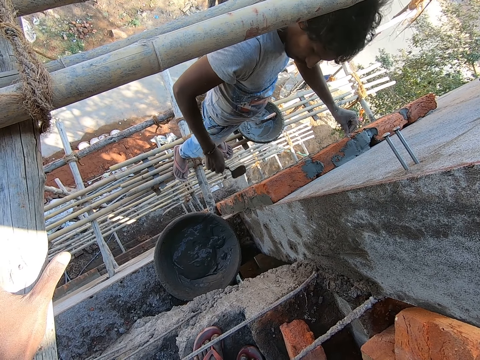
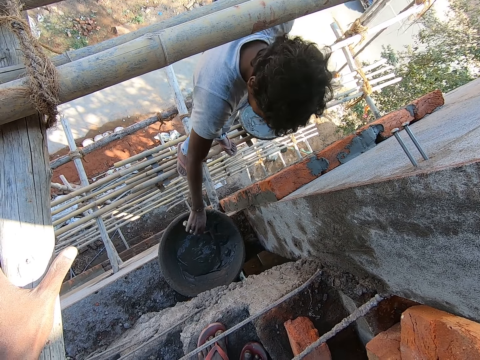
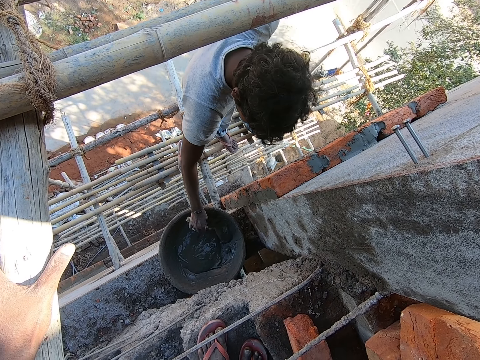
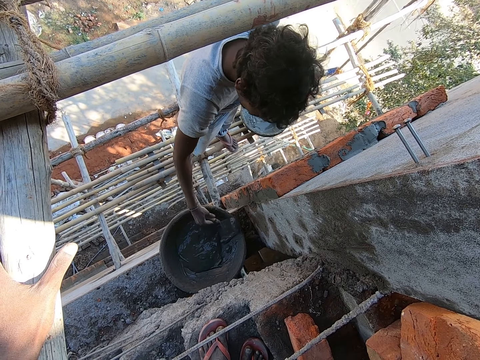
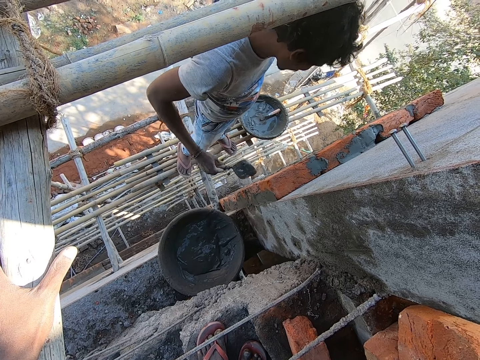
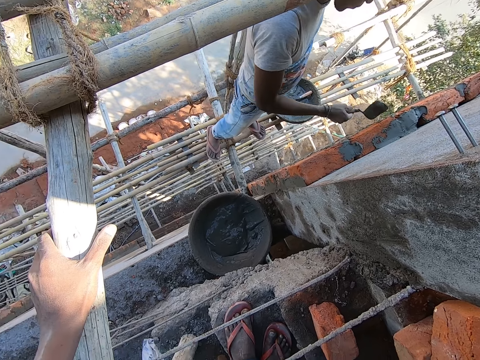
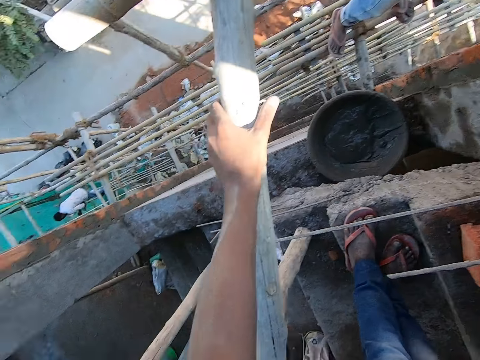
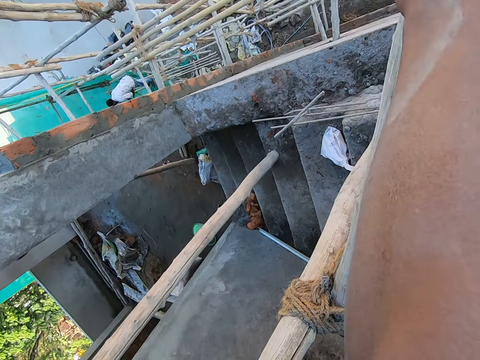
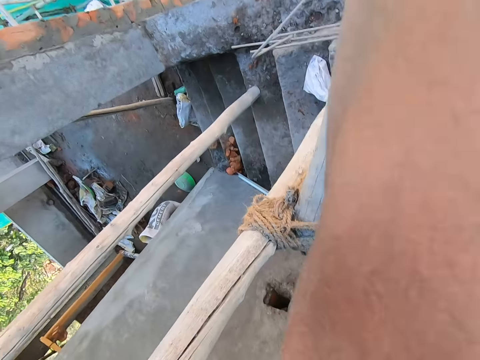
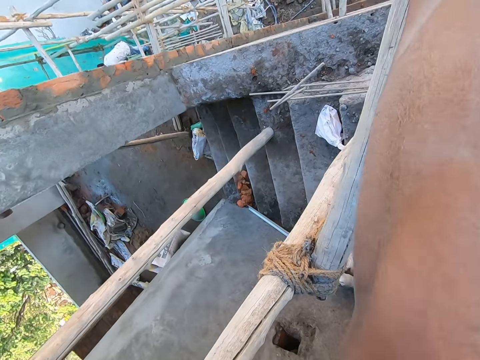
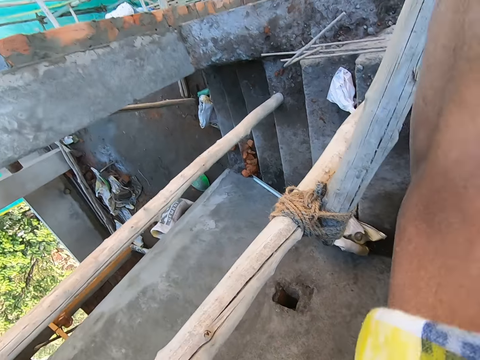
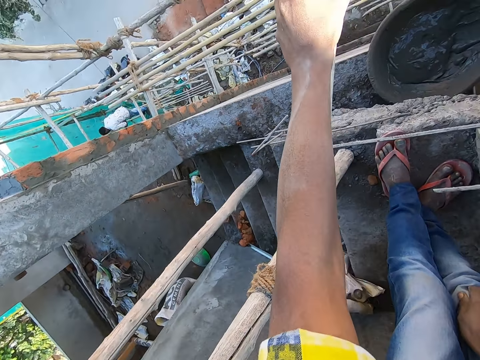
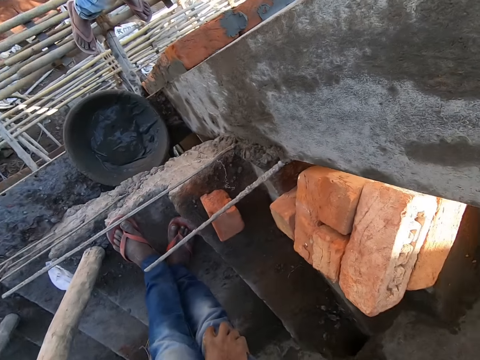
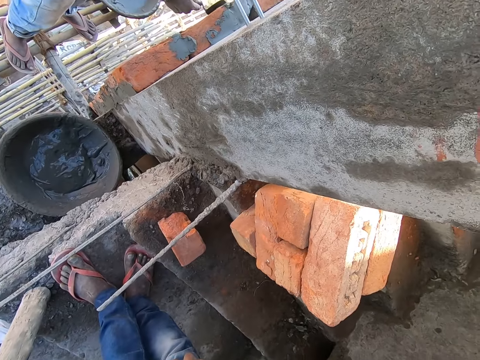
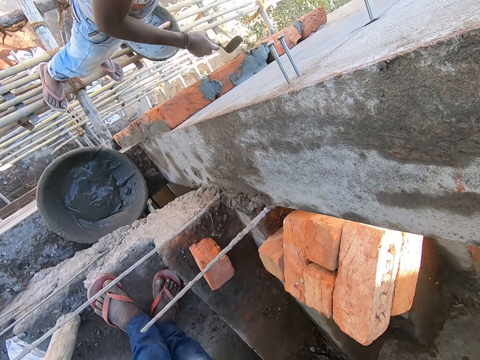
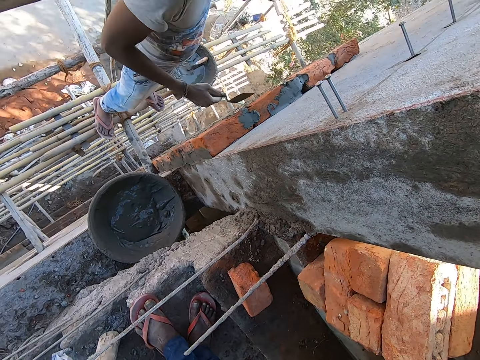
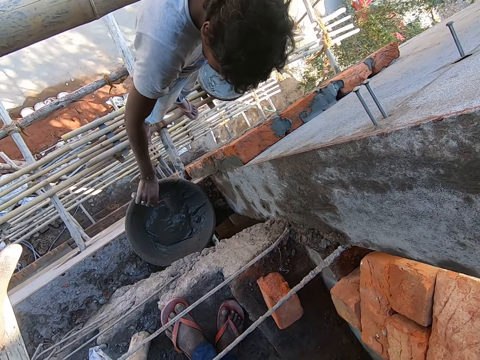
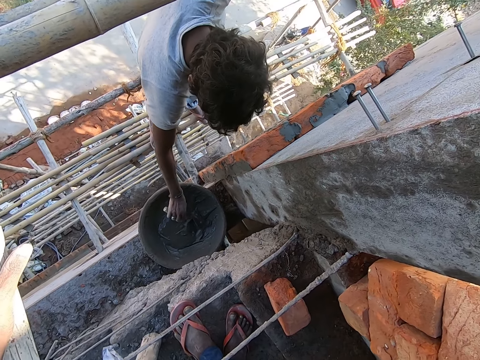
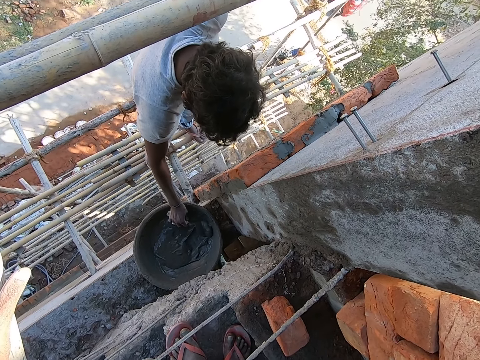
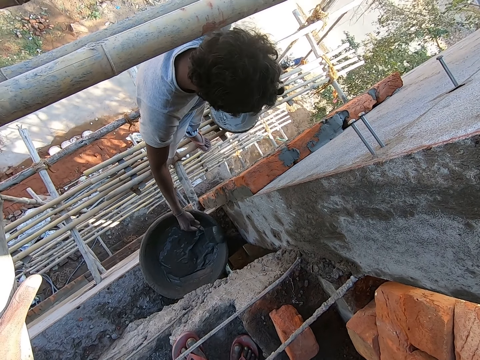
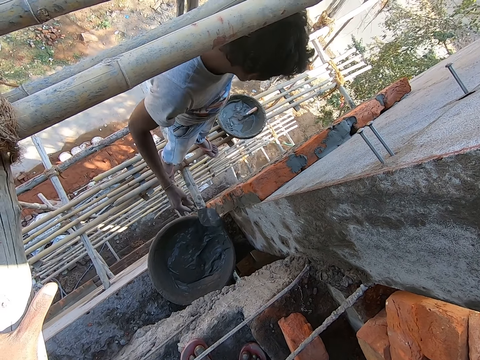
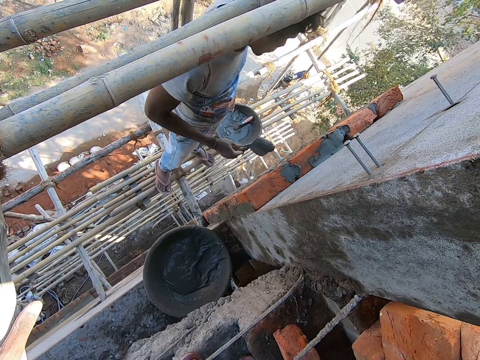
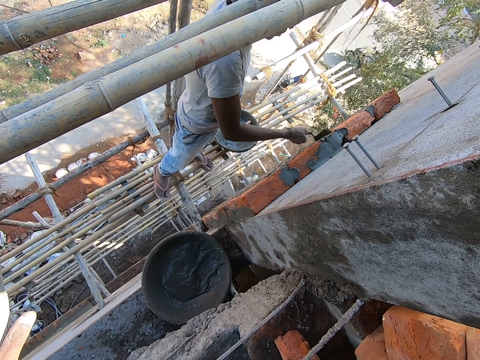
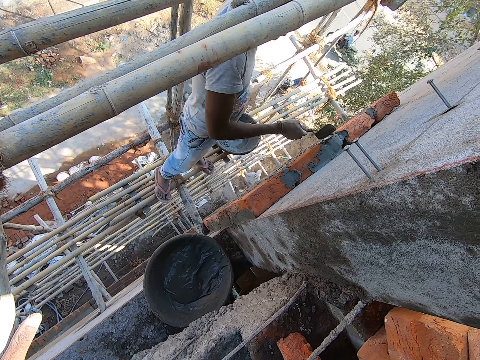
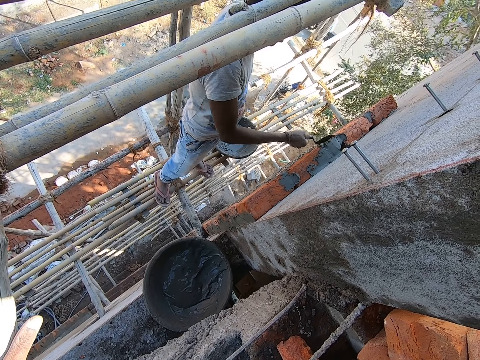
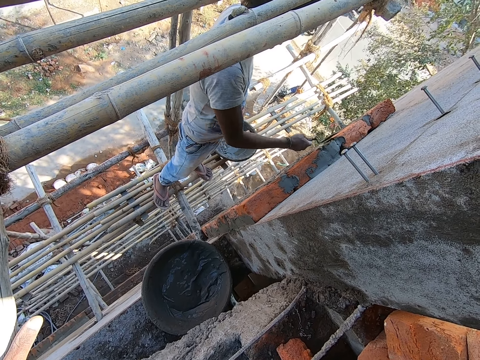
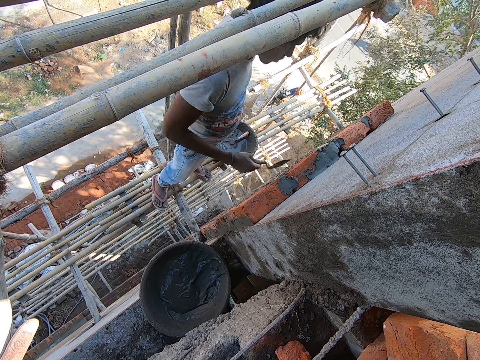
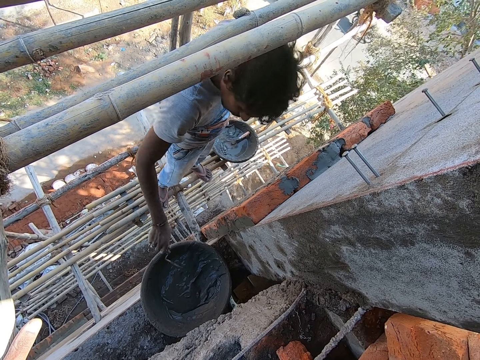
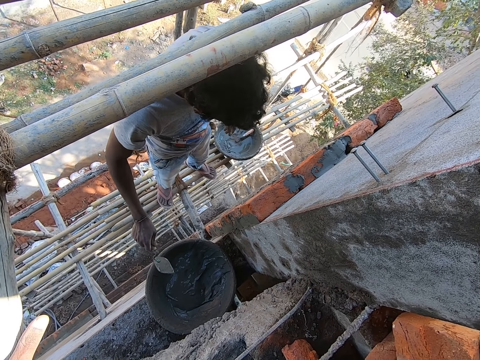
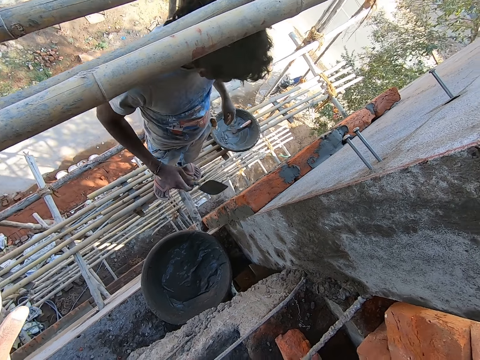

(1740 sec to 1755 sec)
The man takes mortar or concrete from the head pan with the hand trowel in his right hand. The man plasters the mortar on the brick with the hand trowel in his right hand. The camera wearer walks around the room. The man takes mortar from the head pan with the hand trowel in his right hand. The man plasters the mortar on the brick with the hand trowel in his right hand. The man scoops the concrete.

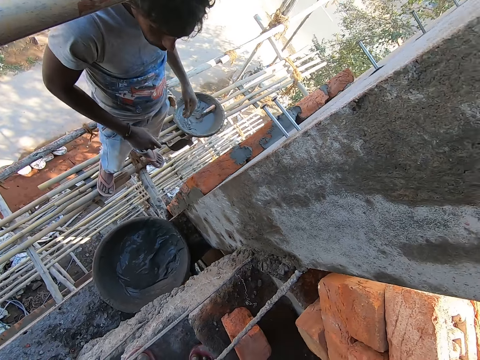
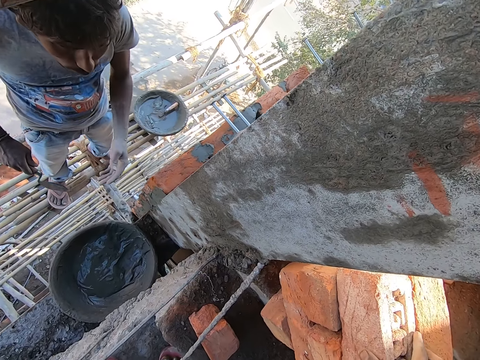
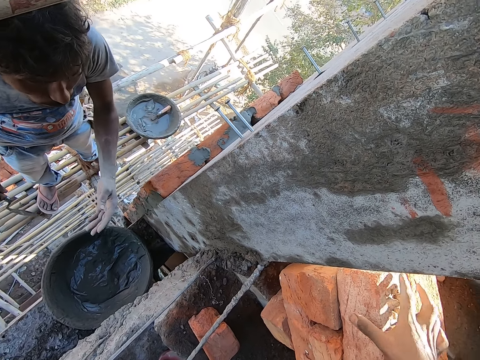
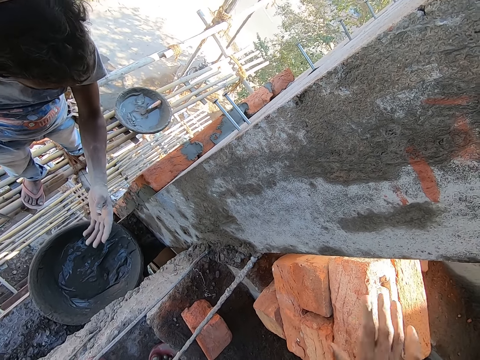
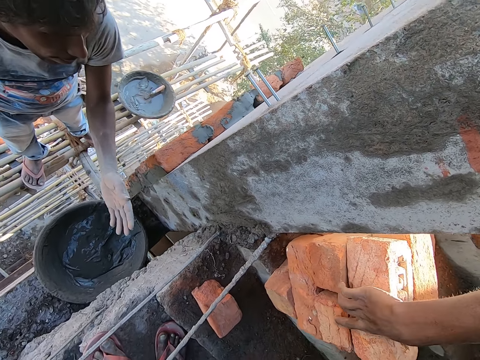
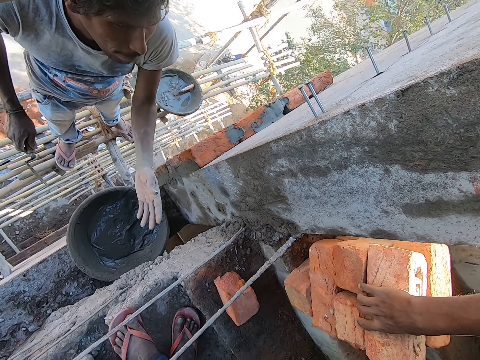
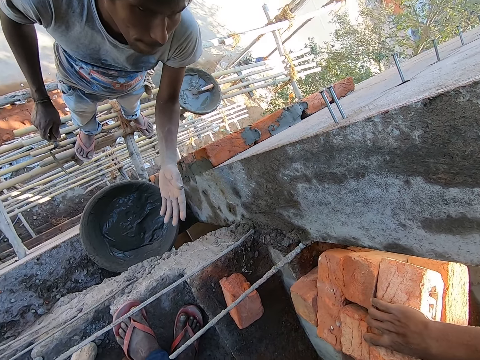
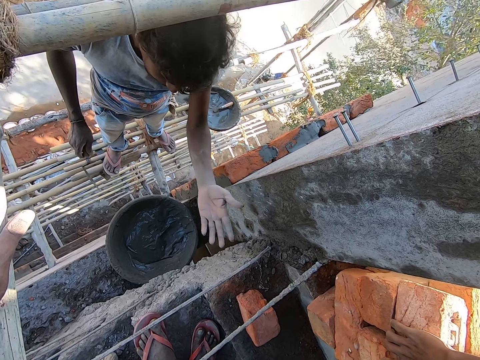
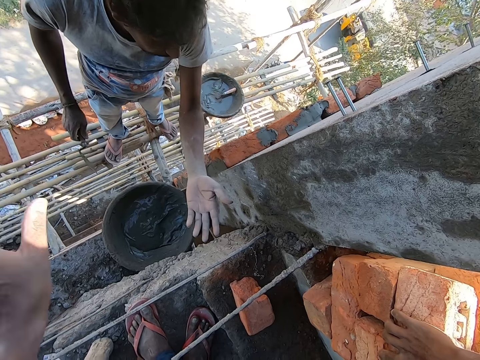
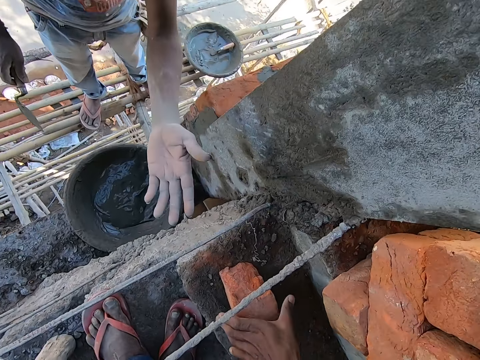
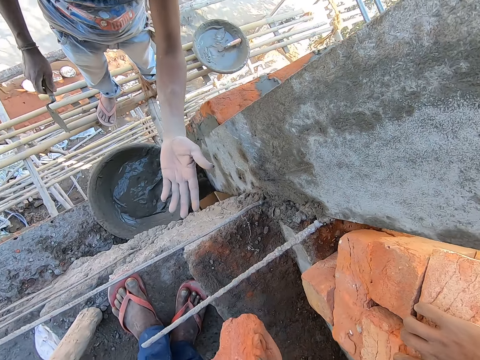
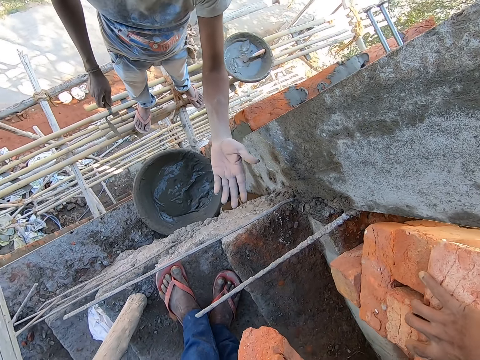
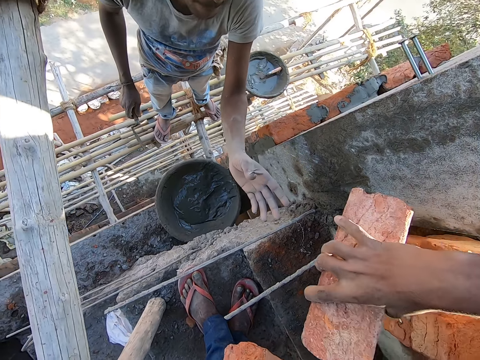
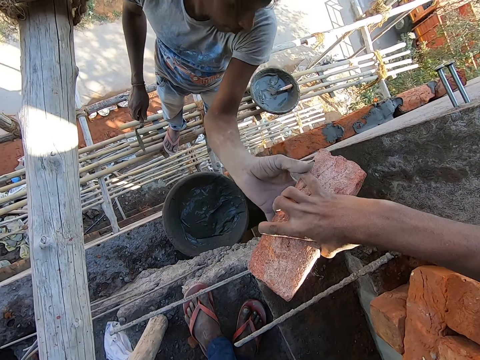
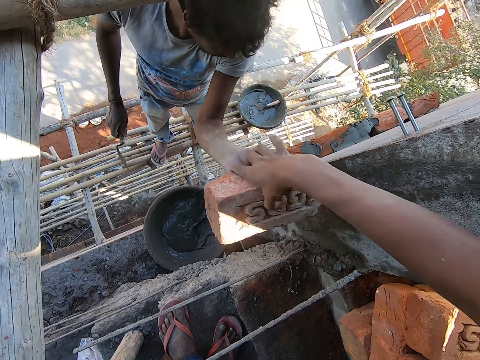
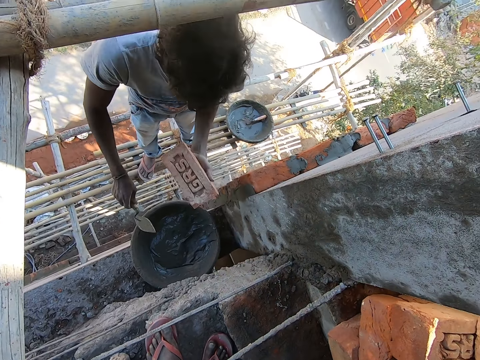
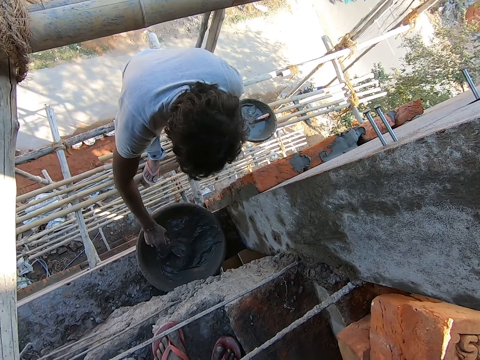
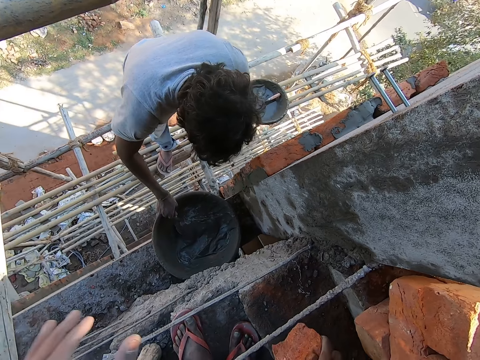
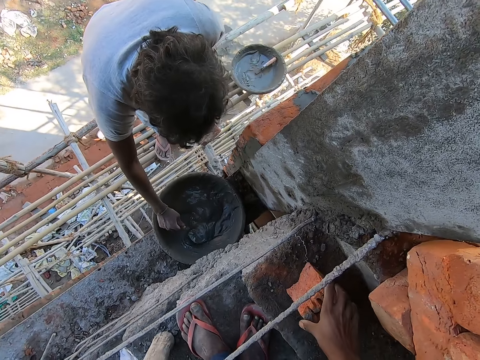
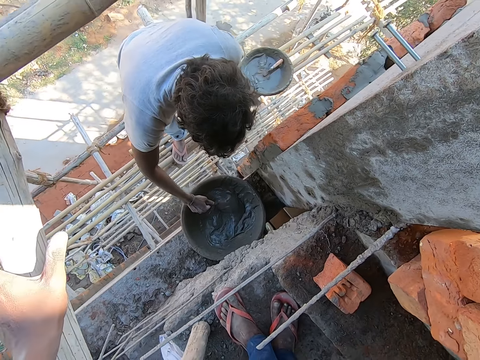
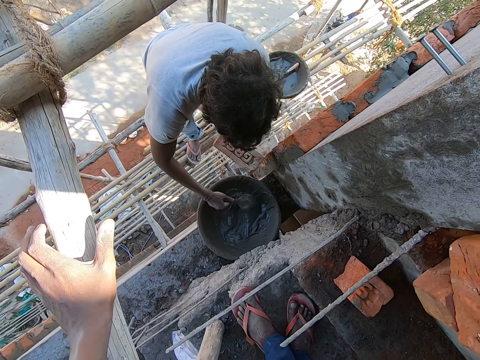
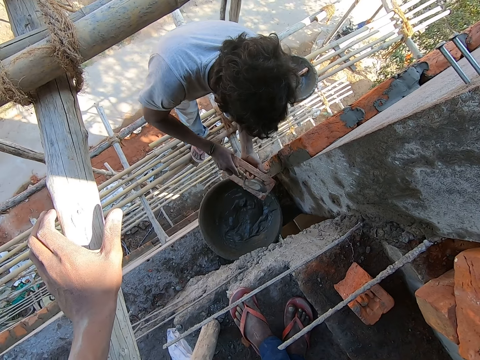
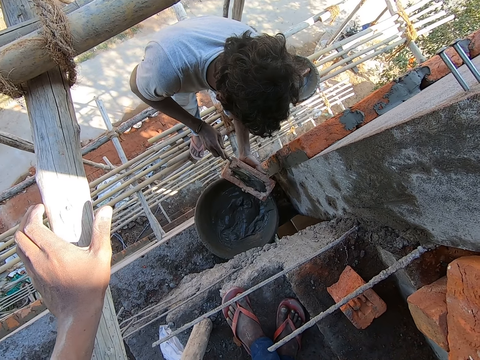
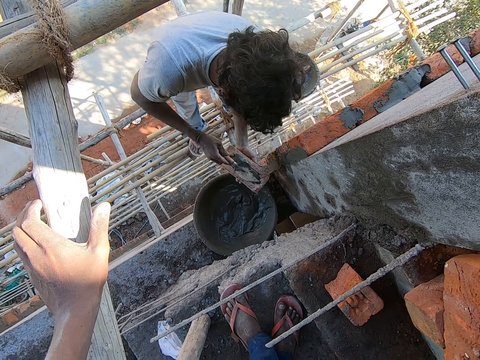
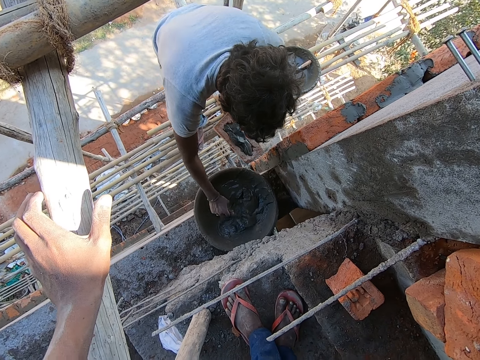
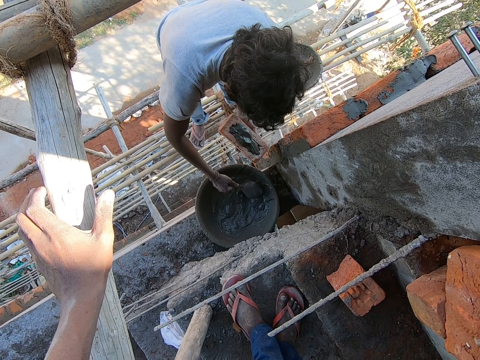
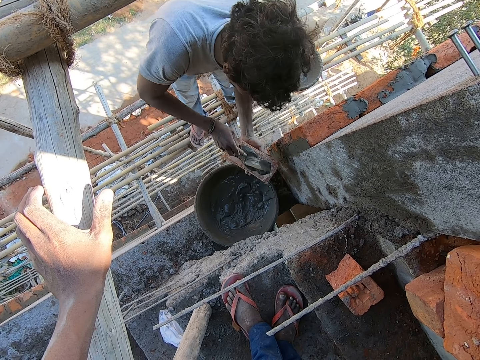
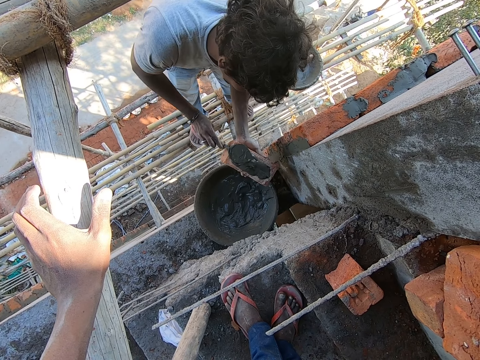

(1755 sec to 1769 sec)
The camera wearer picks the brick on the bricks with his right hand. He talks to the man. He picks the brick from the floor with his left hand. He passes the brick to the man with his right hand. The man takes mortar from the head pan with the hand trowel in his right hand. The man pours the mortar on the brick with the hand trowel in his right hand. The man takes mortar from the head pan with the hand trowel in his right hand. The man pours the mortar on the brick with the hand trowel in his right hand.
